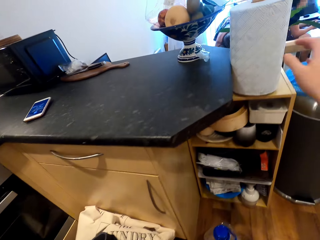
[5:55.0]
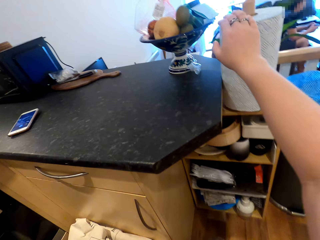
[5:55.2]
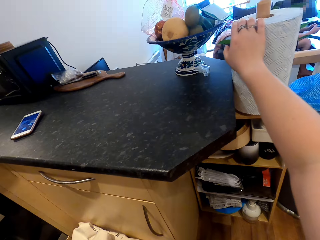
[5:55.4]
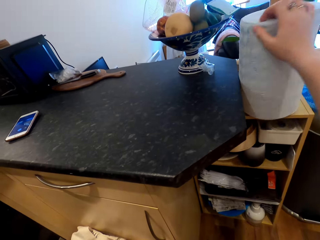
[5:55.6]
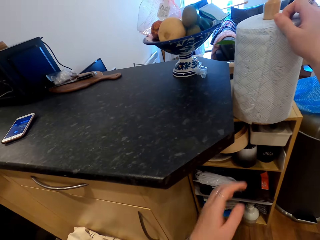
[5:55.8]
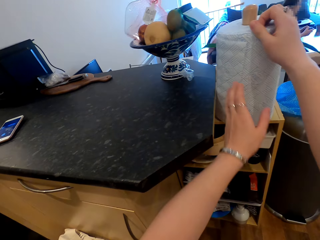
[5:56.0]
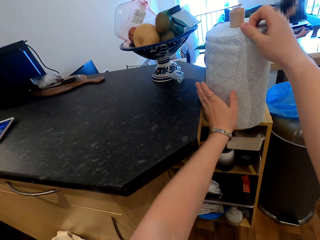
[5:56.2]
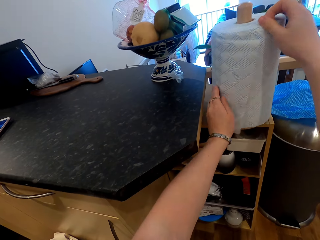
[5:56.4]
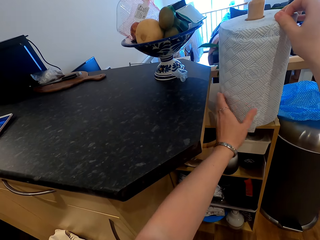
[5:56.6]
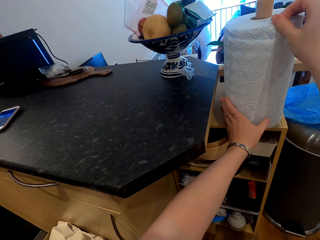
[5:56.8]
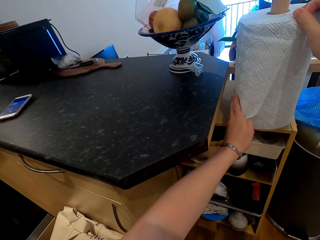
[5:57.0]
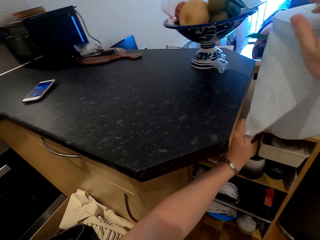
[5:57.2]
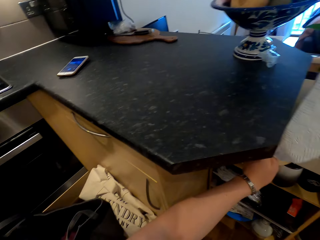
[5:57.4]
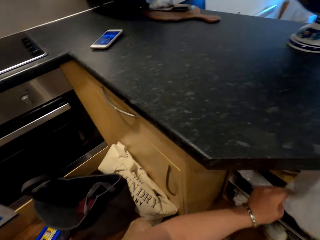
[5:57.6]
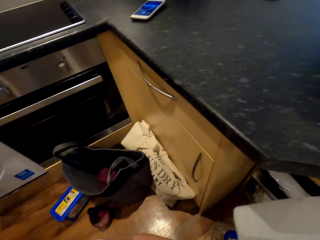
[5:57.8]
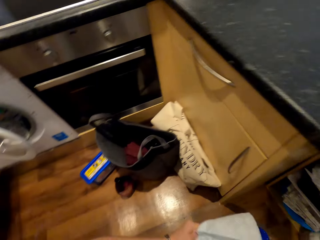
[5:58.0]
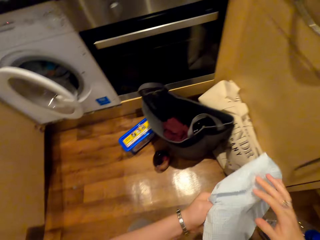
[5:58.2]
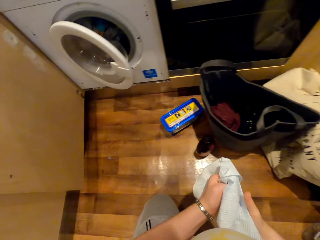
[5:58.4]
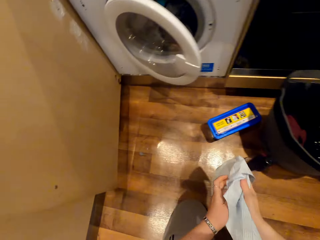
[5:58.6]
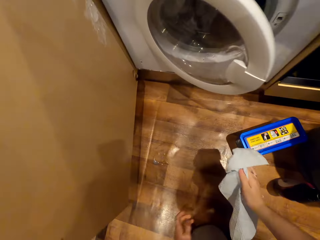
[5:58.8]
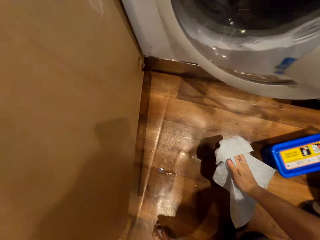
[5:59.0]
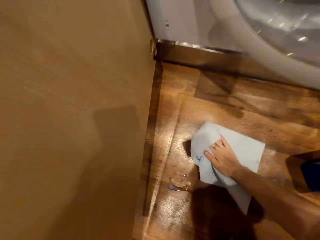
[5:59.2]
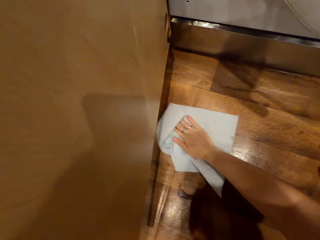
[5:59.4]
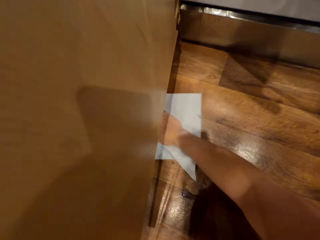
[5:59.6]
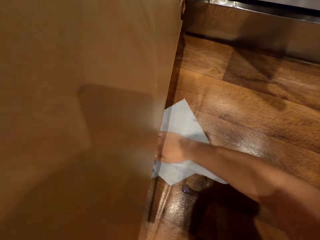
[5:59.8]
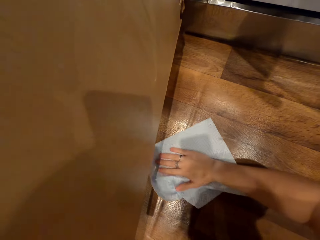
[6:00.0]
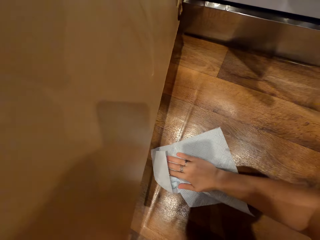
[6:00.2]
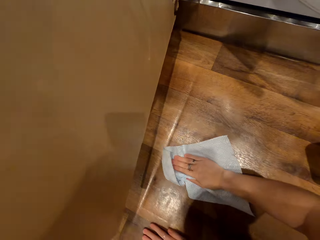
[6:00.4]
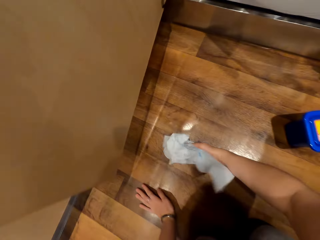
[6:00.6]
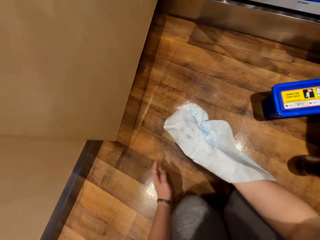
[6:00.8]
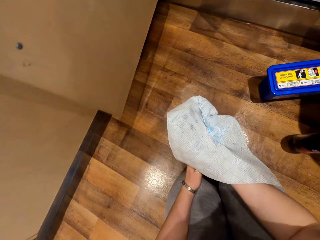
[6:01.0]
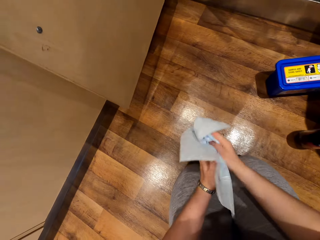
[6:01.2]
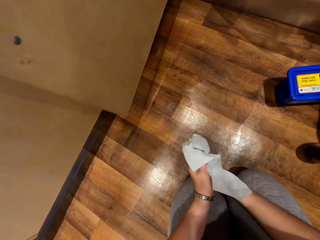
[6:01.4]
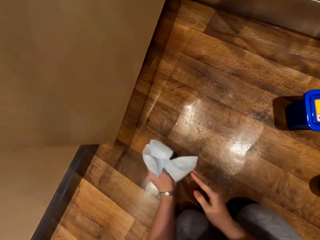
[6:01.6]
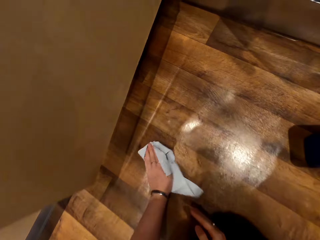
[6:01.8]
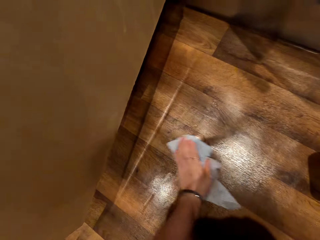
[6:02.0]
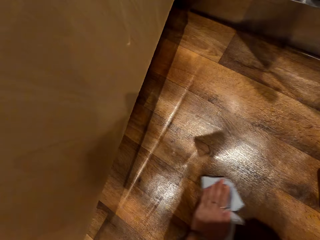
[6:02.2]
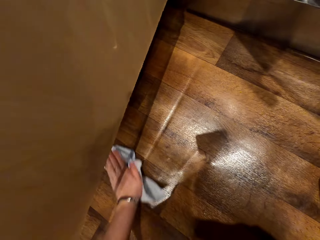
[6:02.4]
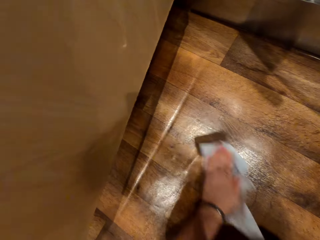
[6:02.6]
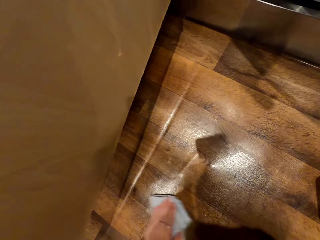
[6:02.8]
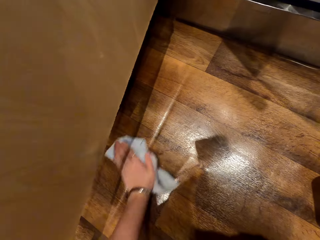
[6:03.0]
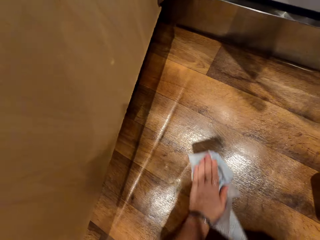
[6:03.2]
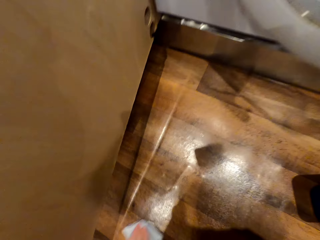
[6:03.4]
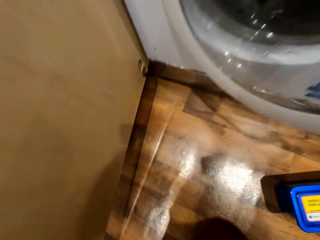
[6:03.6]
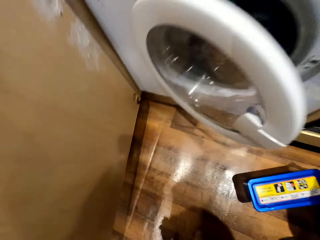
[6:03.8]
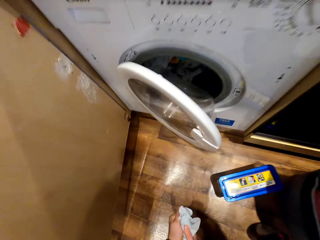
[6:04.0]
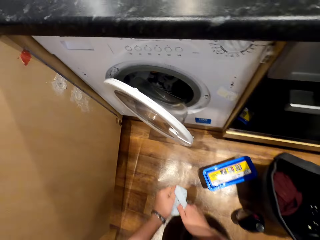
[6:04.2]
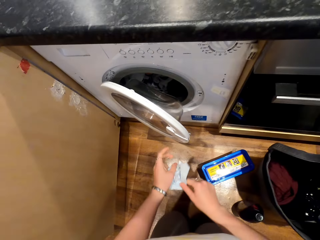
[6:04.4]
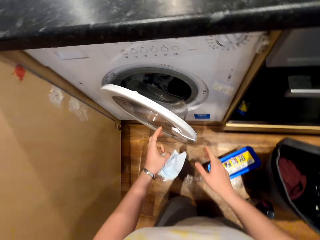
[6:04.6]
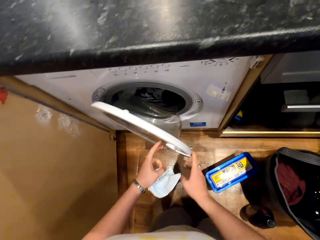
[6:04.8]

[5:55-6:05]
The camera wearer picks up the tissue paper. They cut a piece of tissue from the roll. They wipe the floor with the tissue.

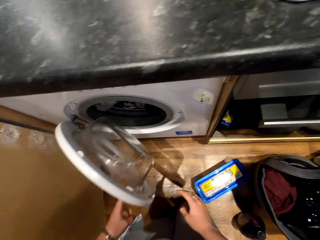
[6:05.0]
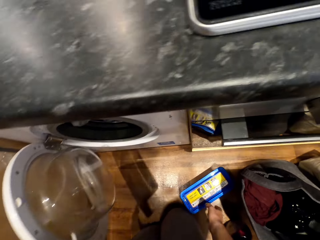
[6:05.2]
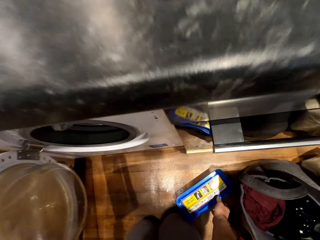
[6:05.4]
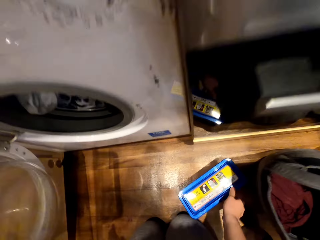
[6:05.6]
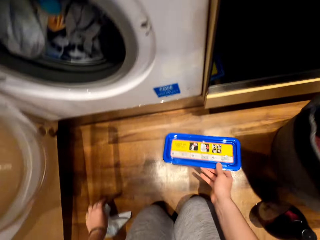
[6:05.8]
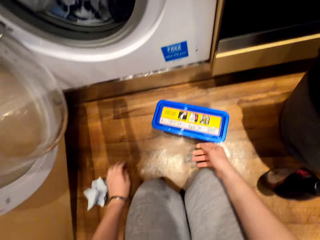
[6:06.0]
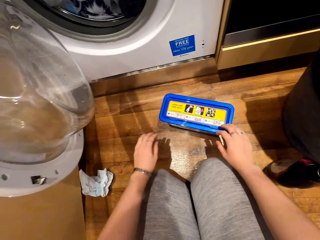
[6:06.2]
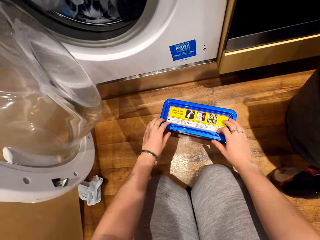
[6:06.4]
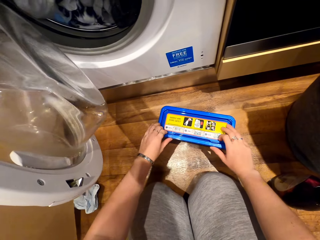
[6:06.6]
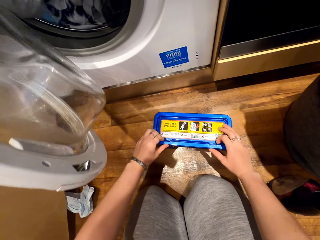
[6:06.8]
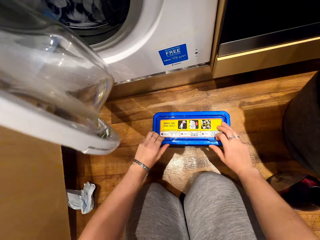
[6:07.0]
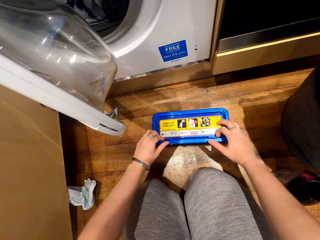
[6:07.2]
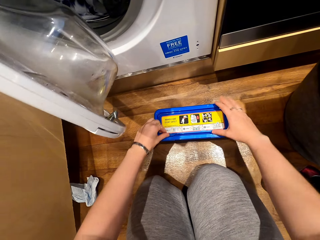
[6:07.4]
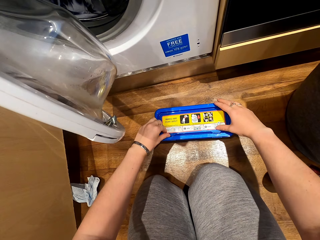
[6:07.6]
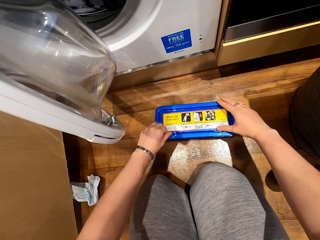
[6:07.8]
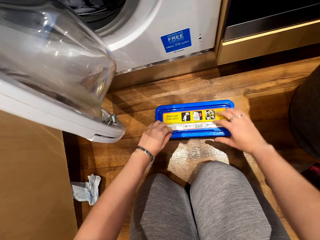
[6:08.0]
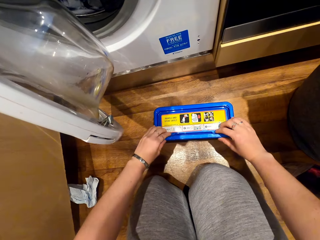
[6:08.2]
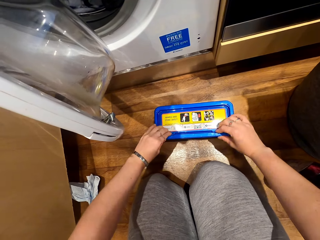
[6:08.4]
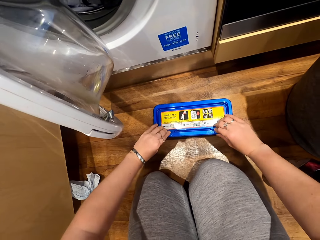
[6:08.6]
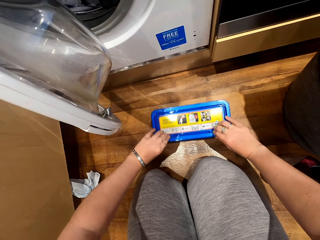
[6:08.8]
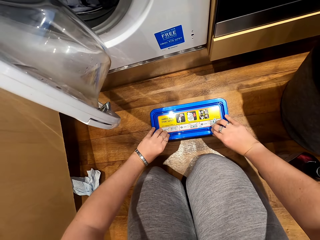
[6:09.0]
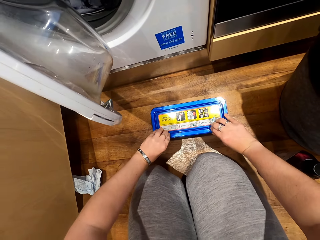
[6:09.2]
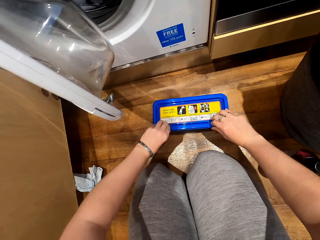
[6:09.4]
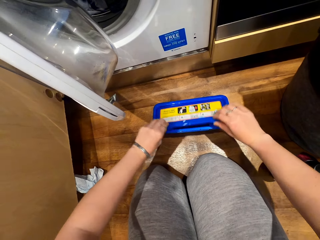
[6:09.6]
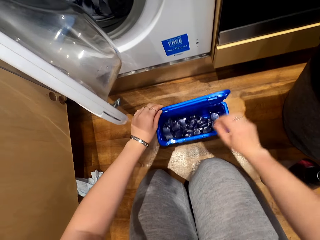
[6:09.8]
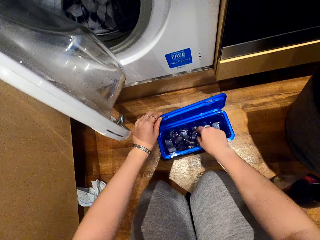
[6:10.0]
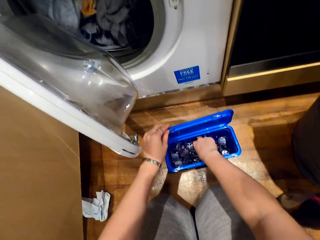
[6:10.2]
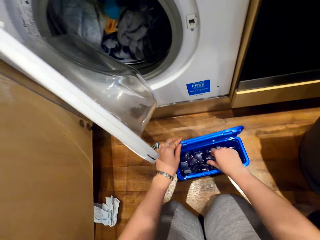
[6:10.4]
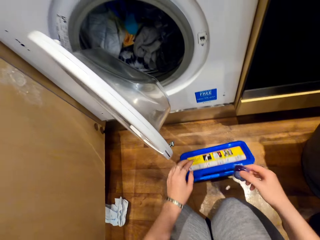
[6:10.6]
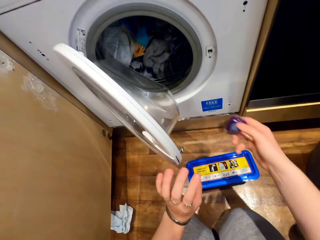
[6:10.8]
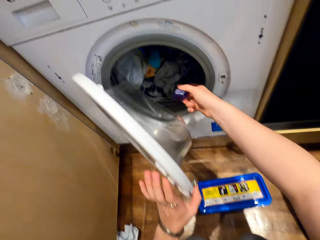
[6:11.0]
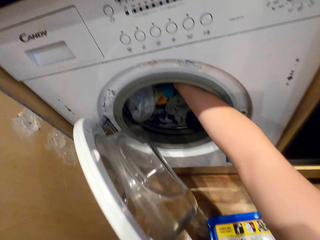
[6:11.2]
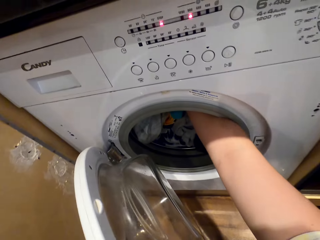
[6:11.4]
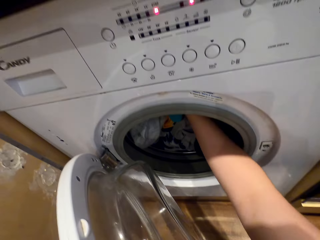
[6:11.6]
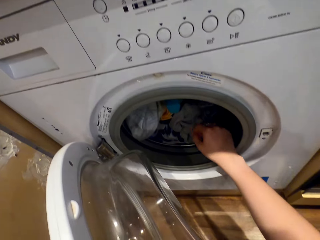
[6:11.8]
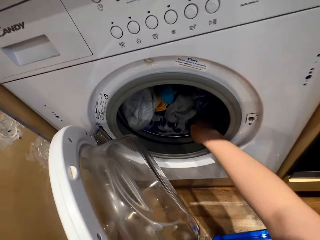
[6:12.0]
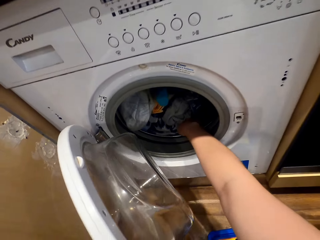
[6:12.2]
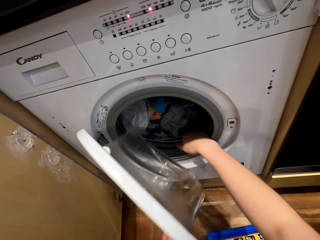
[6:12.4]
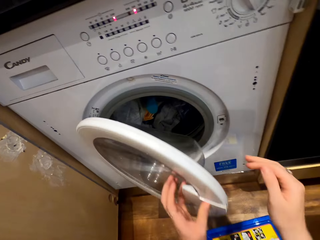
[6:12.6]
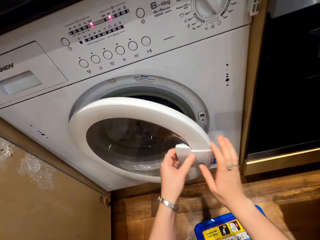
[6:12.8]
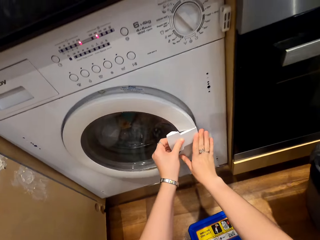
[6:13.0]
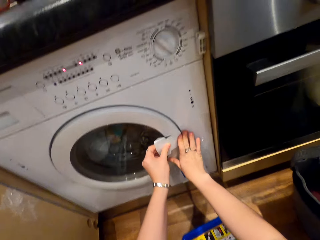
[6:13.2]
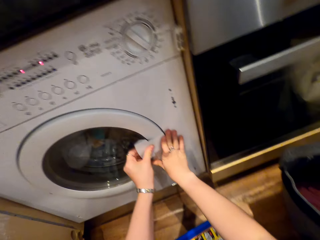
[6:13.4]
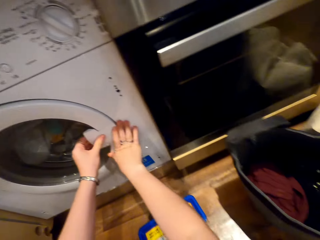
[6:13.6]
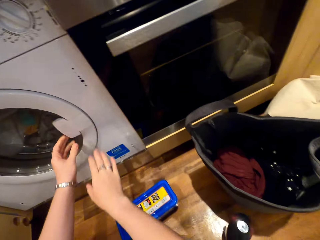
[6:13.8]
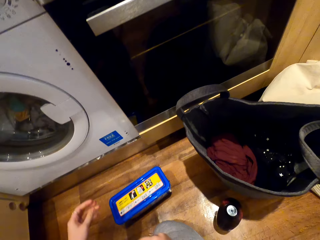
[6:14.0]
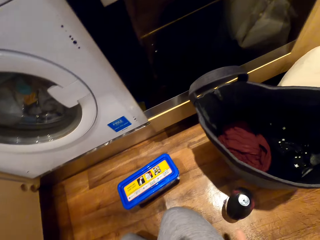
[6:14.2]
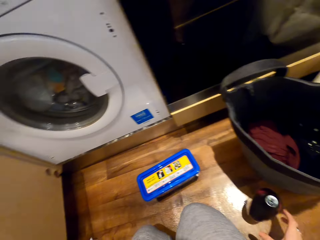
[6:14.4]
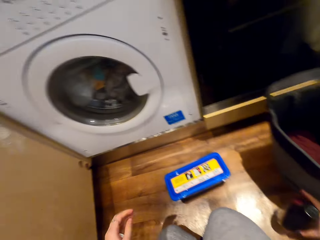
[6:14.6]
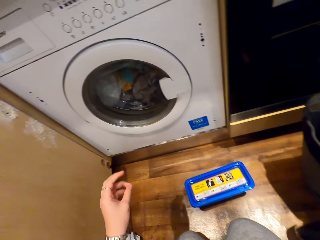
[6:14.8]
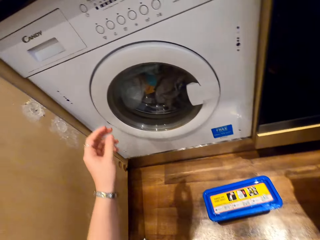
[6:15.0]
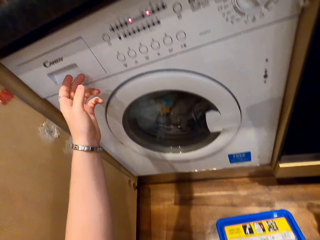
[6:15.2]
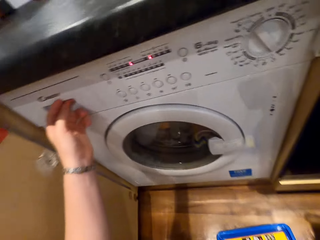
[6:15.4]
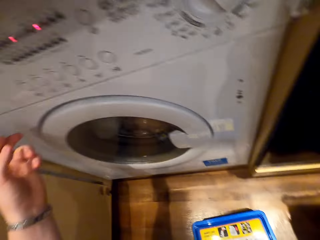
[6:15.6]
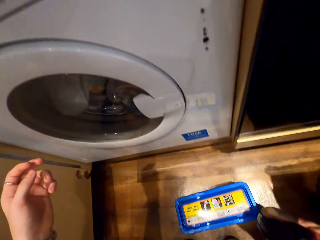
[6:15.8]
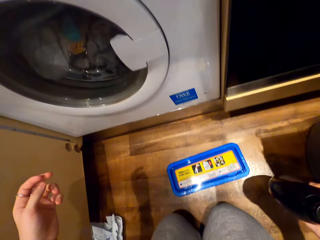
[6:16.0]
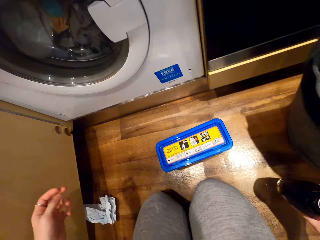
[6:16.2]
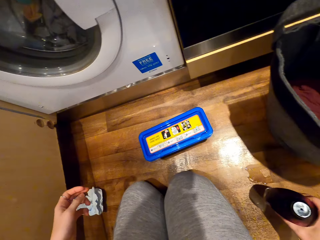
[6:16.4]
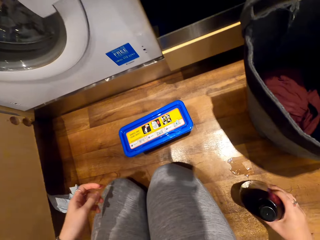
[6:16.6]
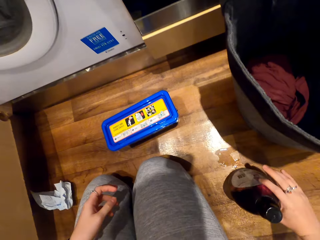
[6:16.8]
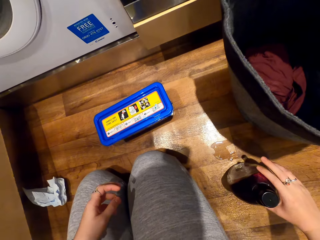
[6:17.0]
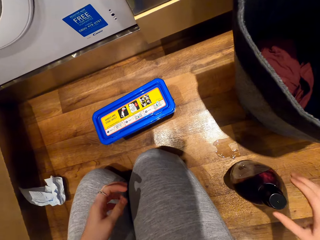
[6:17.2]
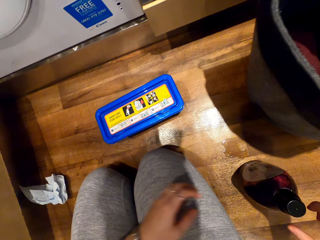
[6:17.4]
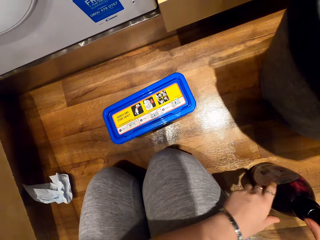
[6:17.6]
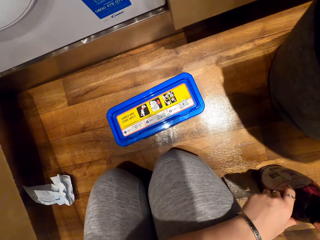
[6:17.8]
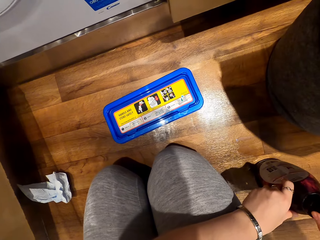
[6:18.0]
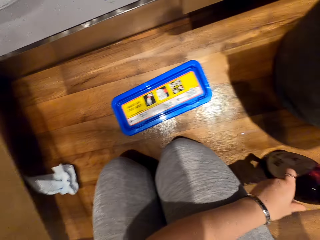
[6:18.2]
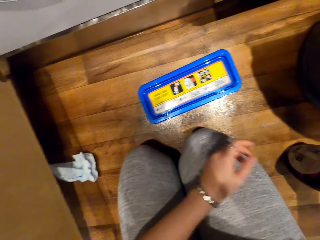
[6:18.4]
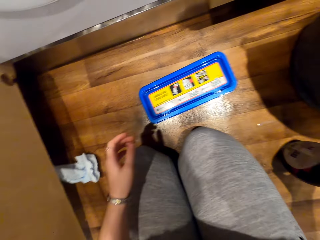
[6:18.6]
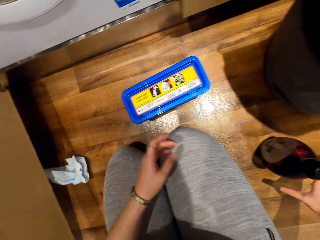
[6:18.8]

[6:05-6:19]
The camera wearer opens the dry cleaner. They touch the dry cleaner machine. They move a dish. They put soap in the dry cleaner. They open the dish. They put something to the dry cleaner machine. They close the dry cleaner machine. They look around. They press the dry cleaner. They put fabric conditioner on the floor.
